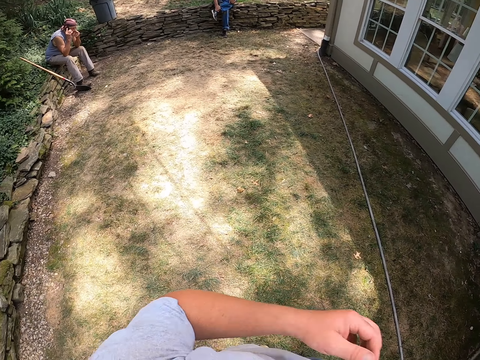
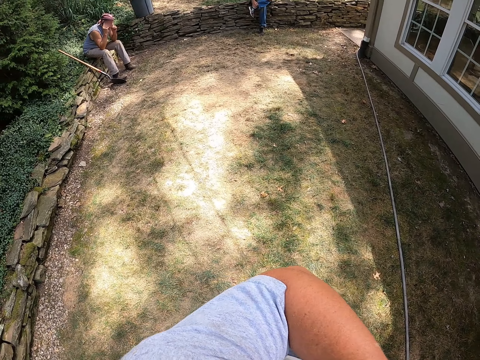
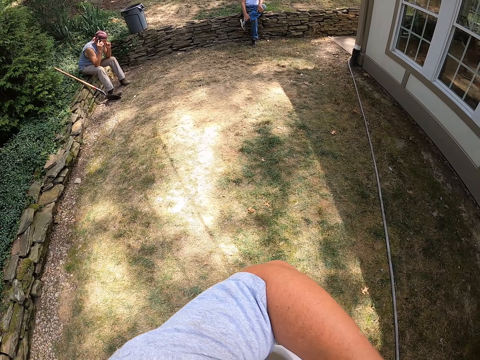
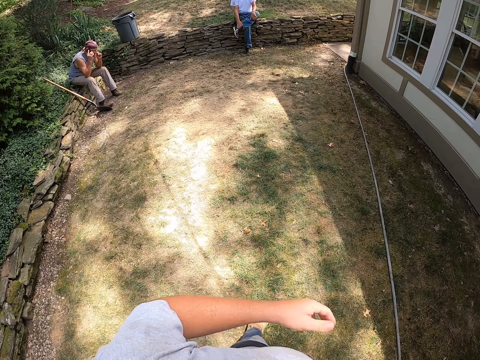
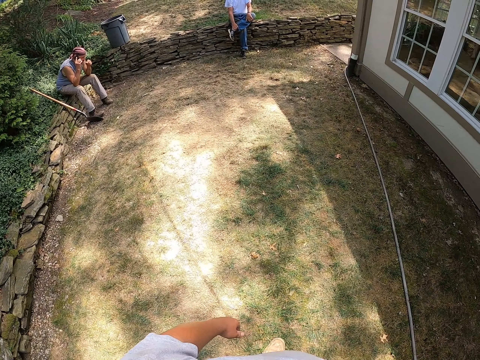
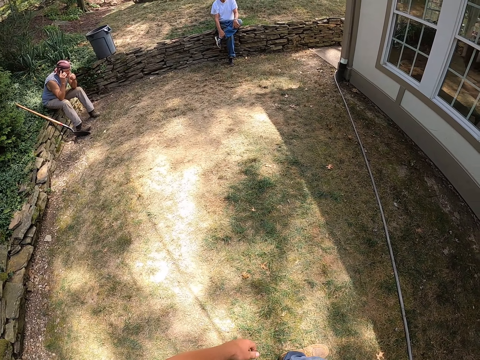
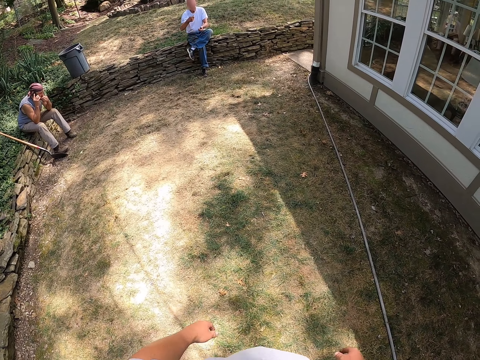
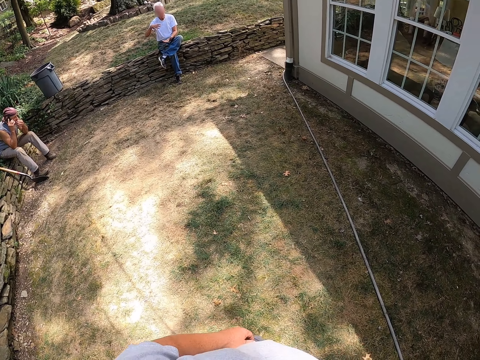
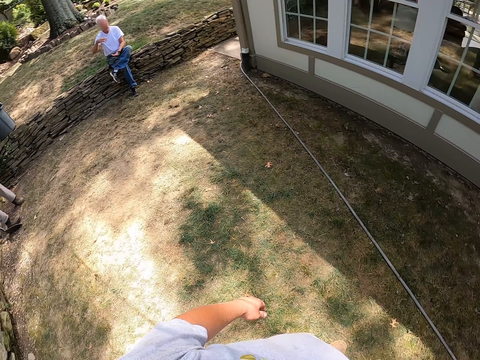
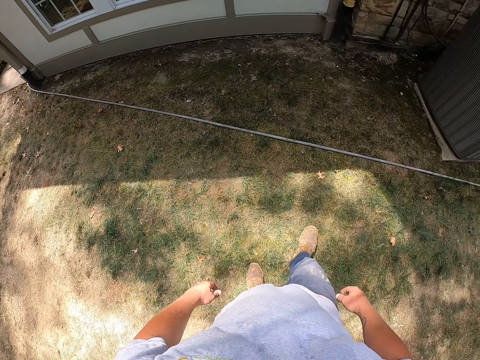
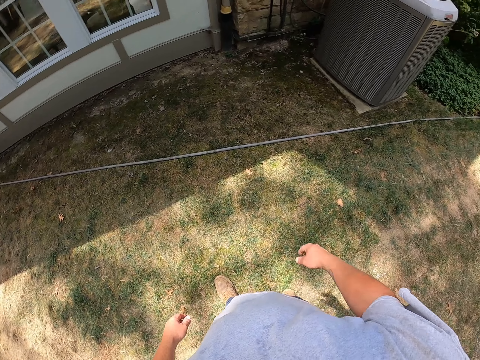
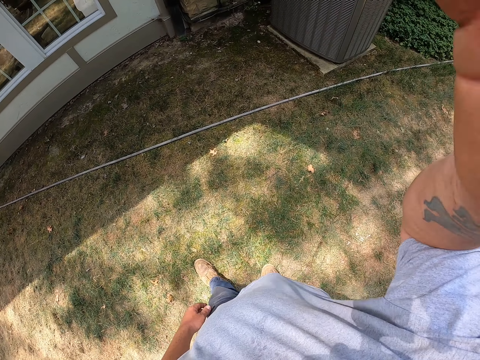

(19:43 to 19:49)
The camera wearer moves the hand. They step forward. They look around. They lift the hand.
